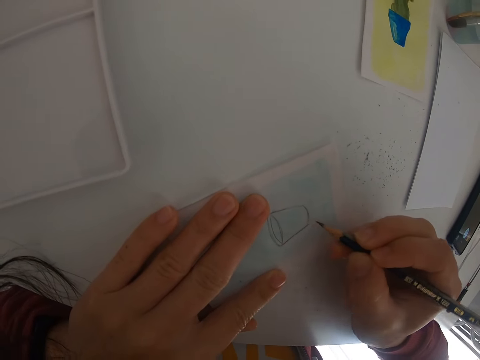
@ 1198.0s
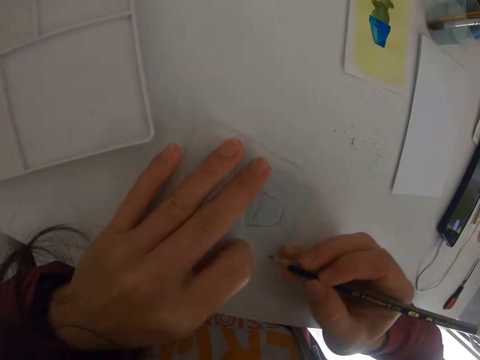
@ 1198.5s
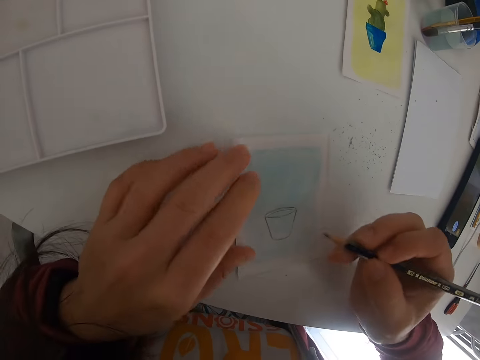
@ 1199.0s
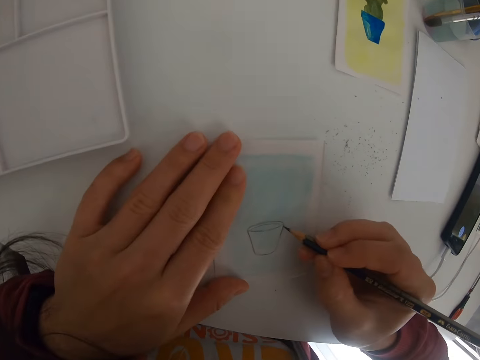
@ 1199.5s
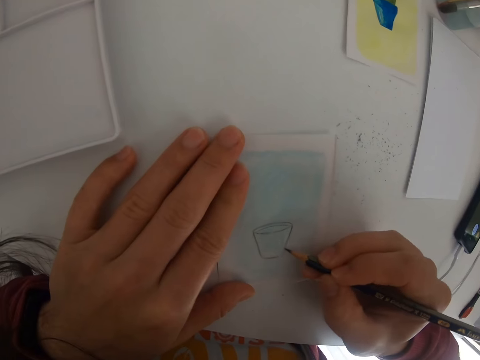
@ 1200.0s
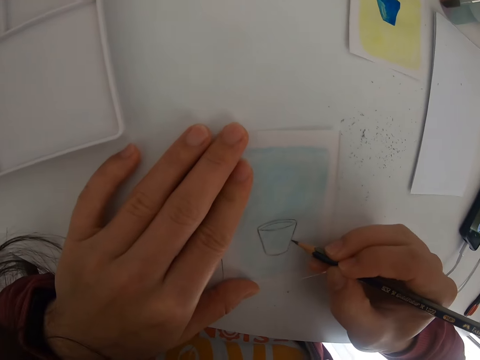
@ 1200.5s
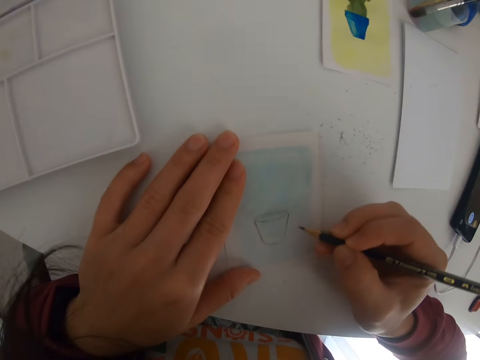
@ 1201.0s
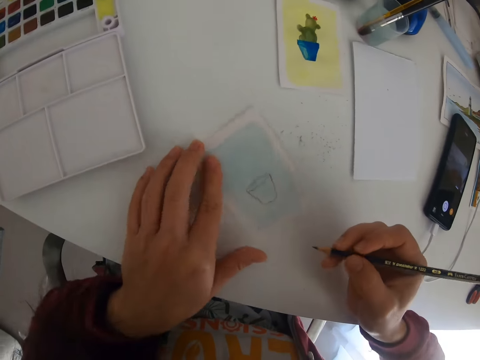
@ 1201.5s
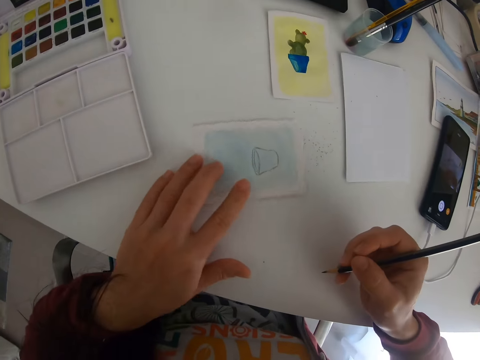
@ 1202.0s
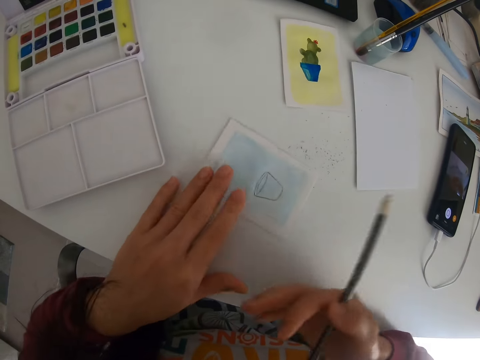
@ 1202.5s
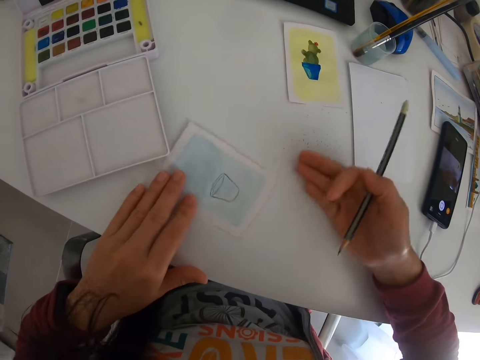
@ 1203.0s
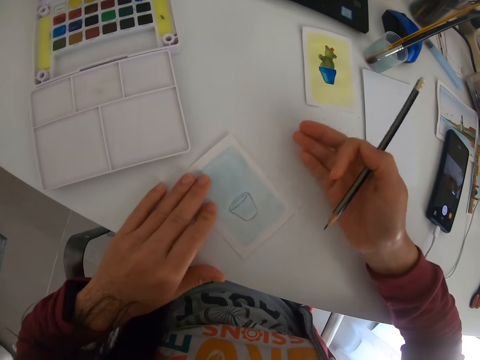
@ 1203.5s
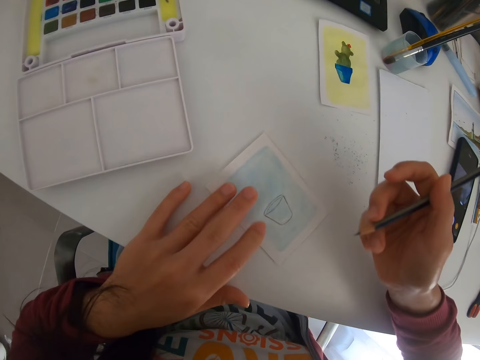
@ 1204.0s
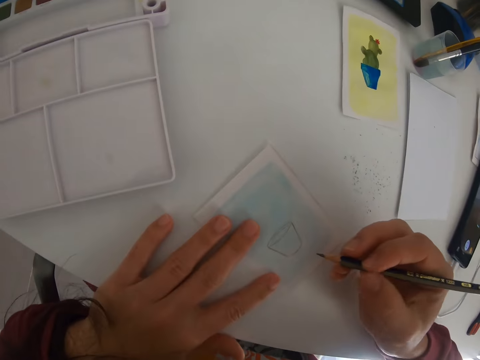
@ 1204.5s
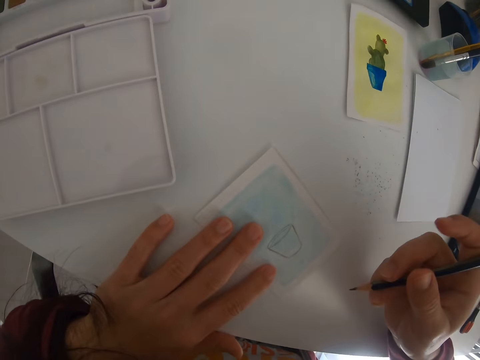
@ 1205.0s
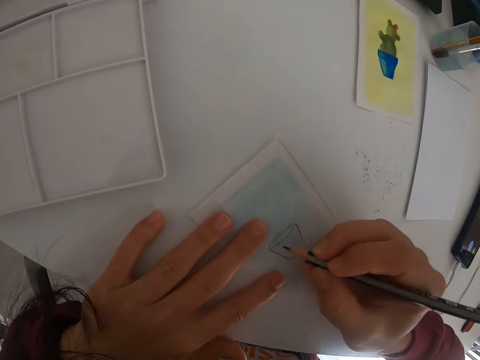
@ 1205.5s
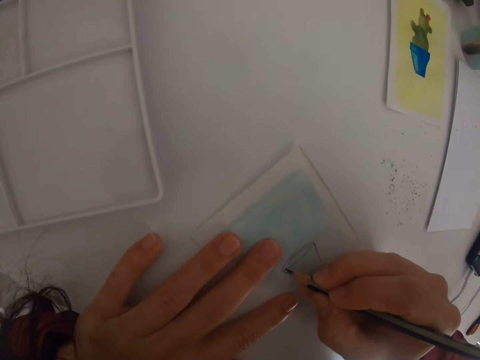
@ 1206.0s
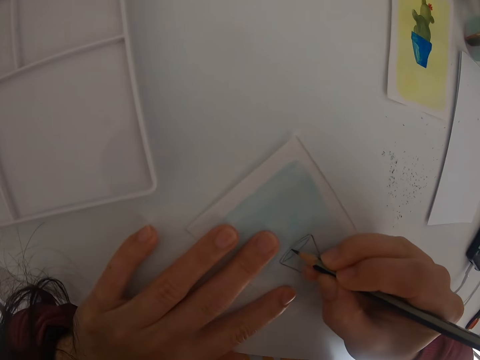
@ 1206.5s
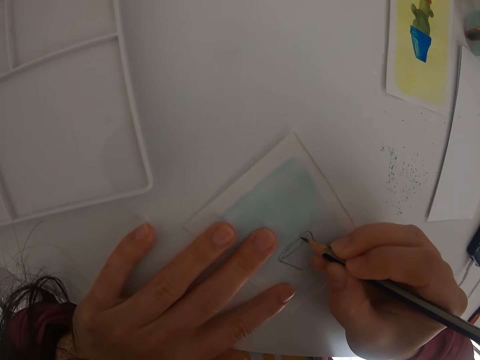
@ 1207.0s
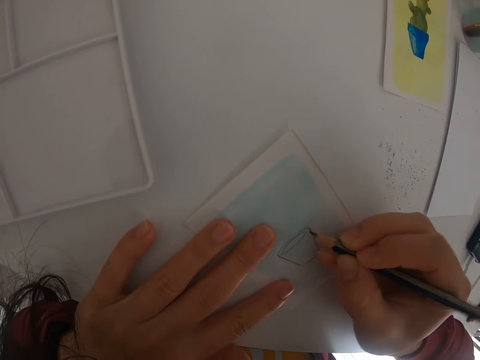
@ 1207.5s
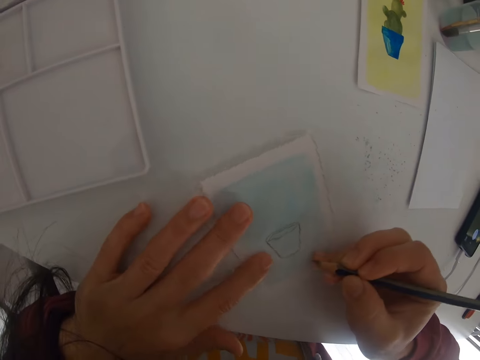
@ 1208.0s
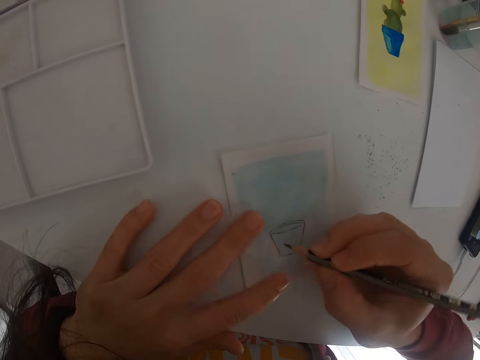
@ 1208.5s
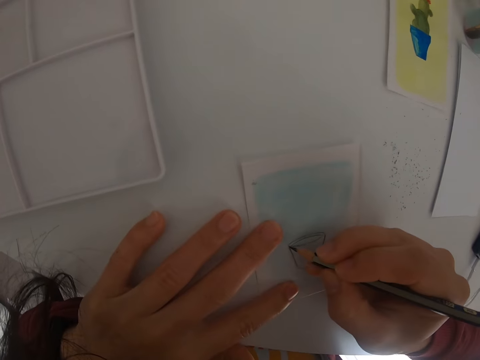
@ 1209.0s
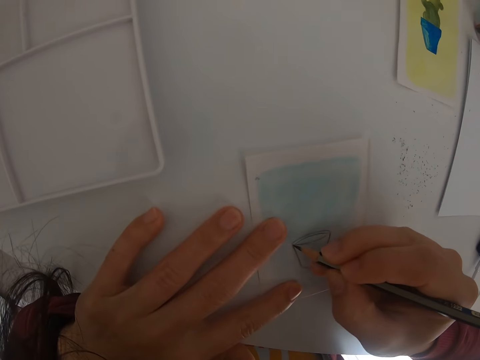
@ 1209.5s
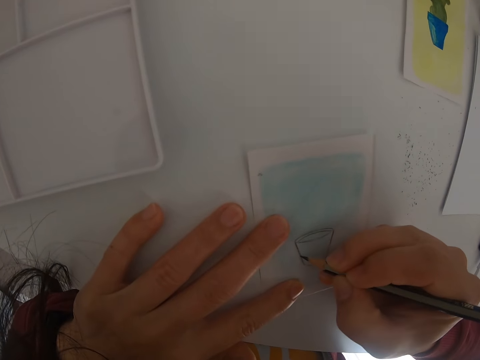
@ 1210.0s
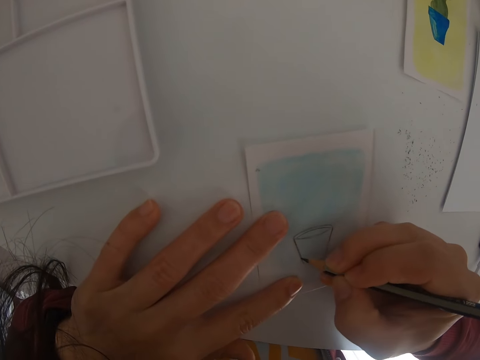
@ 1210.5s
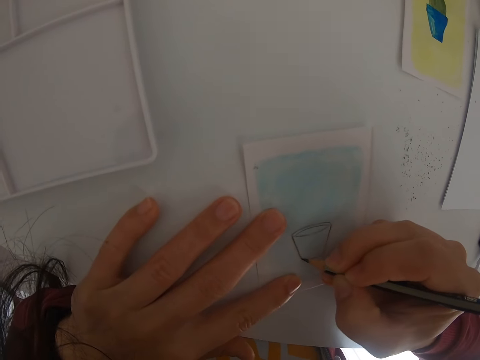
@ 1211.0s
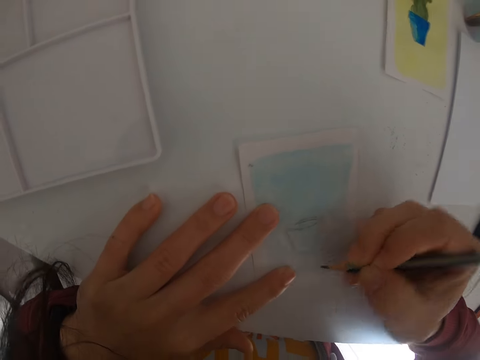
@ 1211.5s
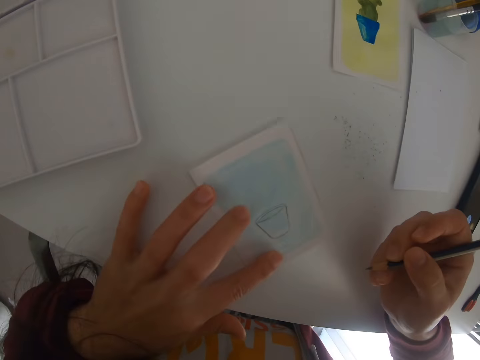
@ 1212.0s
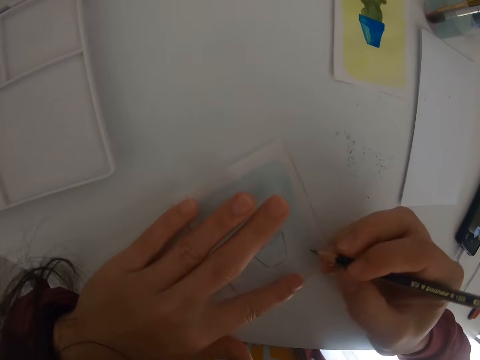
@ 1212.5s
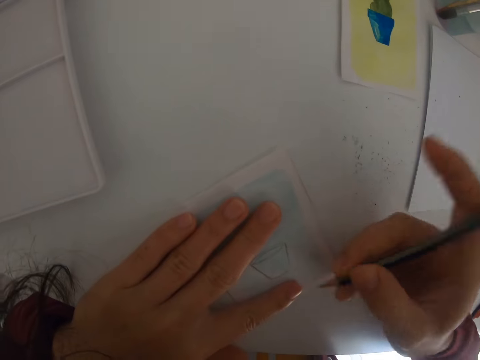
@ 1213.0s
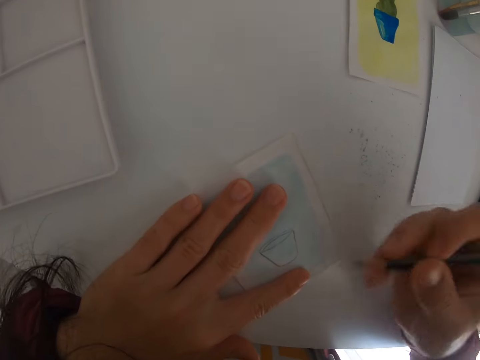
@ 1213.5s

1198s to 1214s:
The camera wearer rotates the paper. They draw on the piece of paper with the right hand. They rotate the paper. They rub a hand on the table. They move the paper. They move the pencil. They draw on the piece of paper with the right hand. They move the paper. They draw on the paper. They move the pencil.

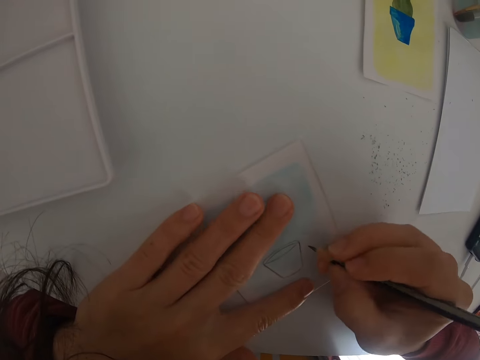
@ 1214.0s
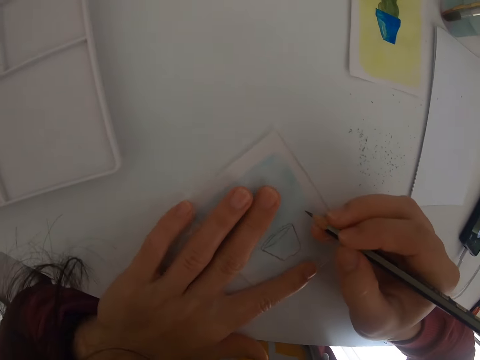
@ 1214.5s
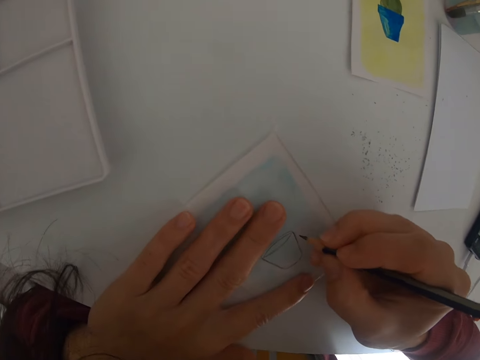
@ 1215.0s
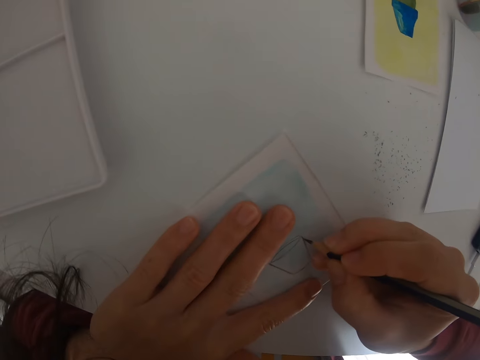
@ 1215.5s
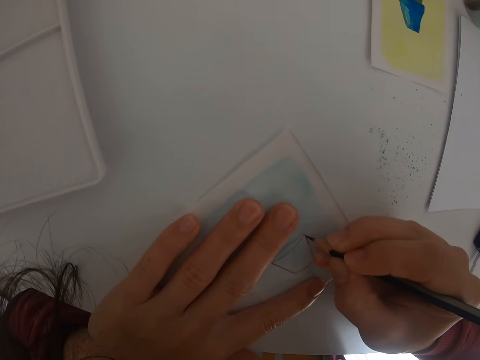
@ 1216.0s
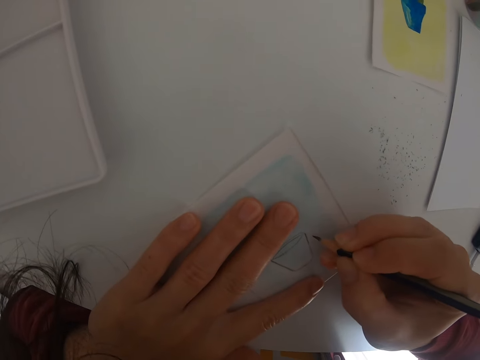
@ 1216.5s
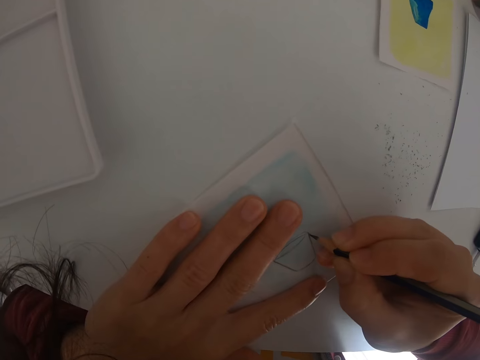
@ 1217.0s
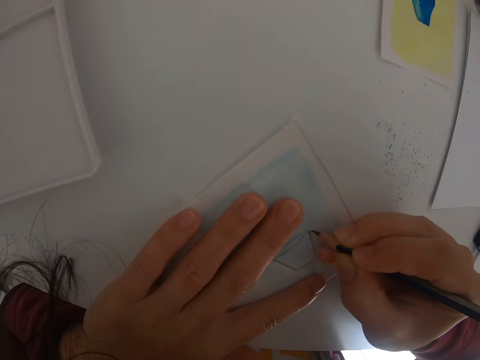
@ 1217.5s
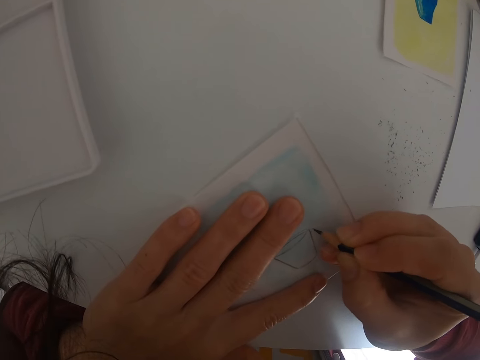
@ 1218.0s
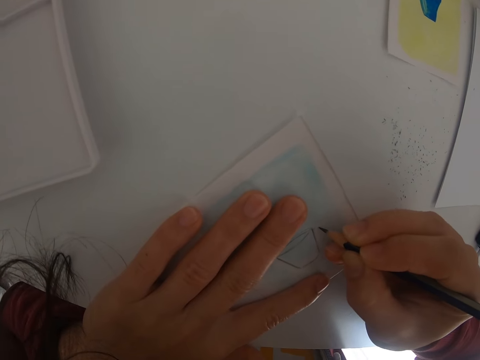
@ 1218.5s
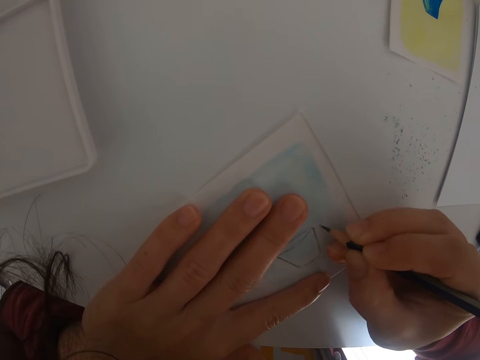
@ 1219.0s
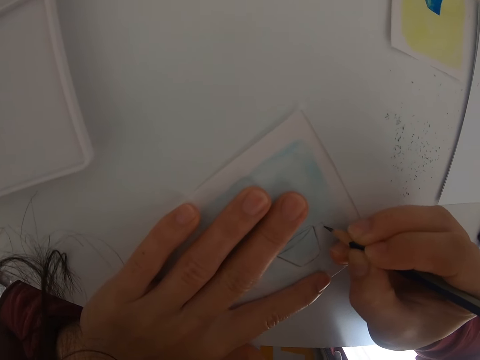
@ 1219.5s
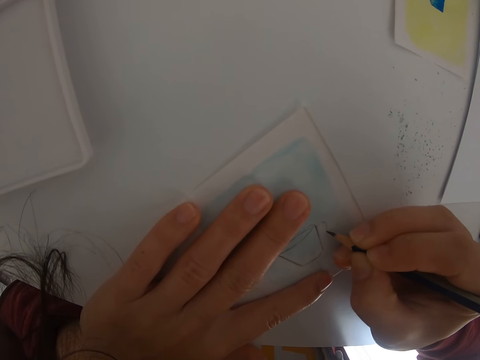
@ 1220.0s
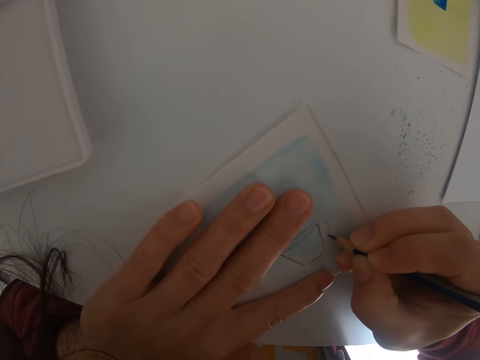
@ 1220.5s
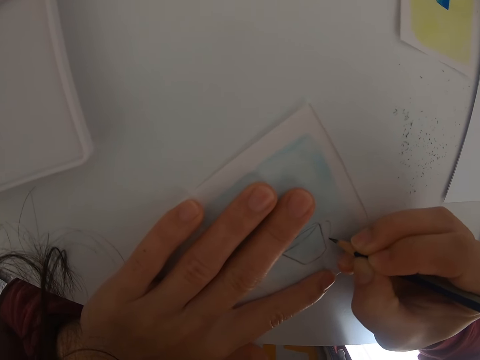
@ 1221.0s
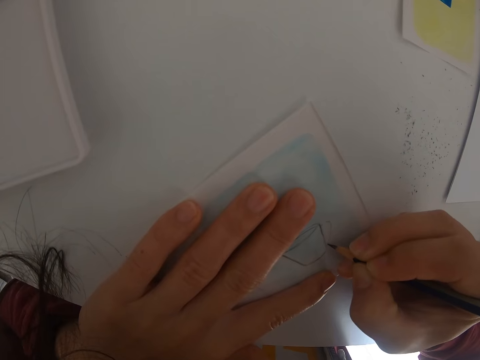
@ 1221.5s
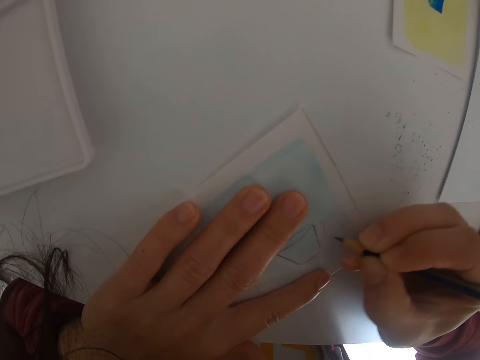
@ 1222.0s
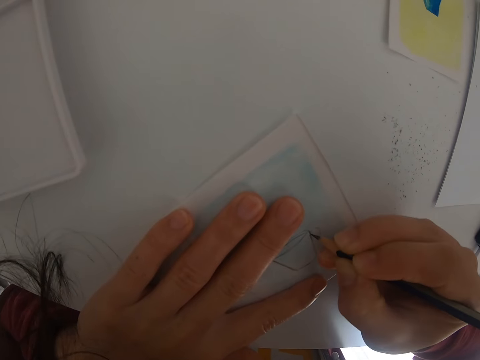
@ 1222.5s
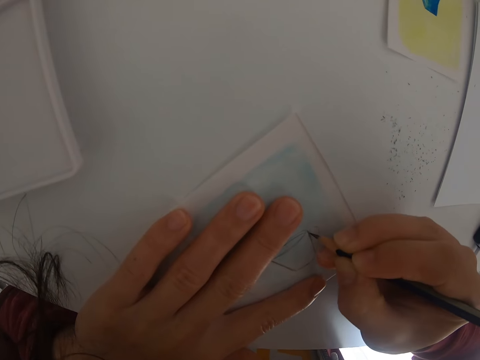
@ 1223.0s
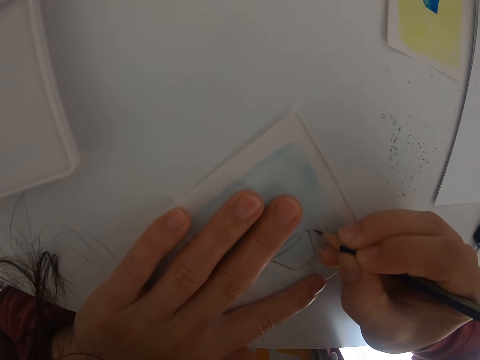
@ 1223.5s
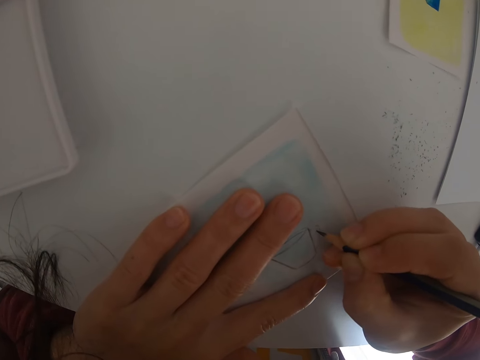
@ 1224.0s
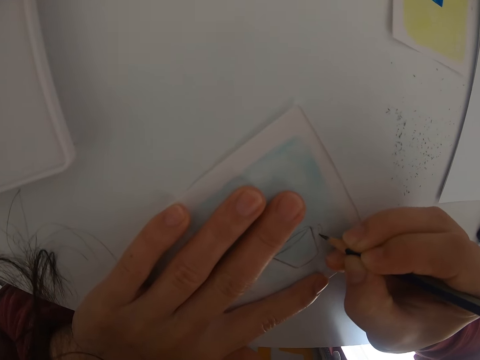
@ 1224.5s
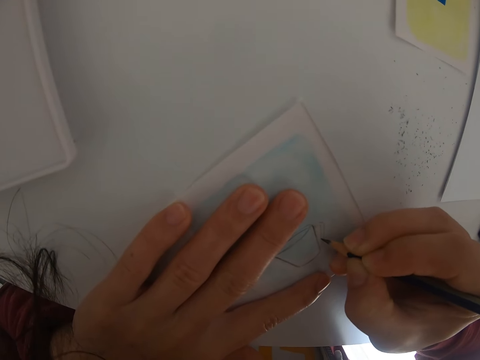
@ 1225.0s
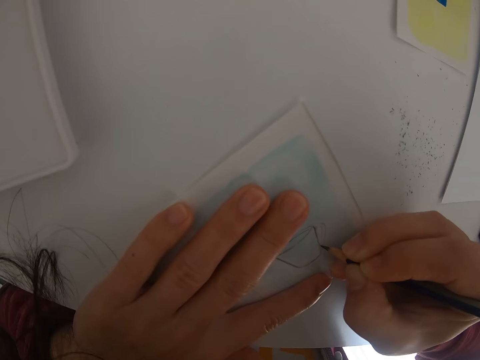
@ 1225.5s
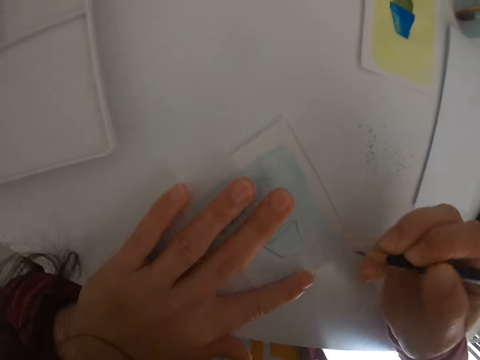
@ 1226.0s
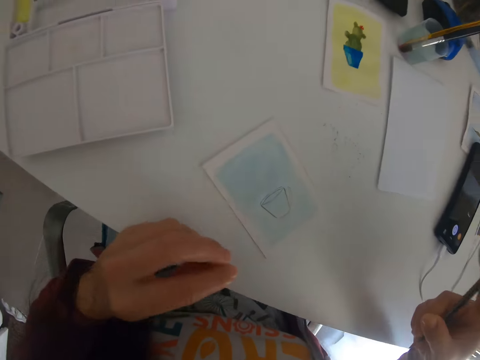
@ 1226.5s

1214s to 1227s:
The camera wearer holds down the piece of paper with the left hand. They draw on the piece of paper with the right hand. They move the pencil.
